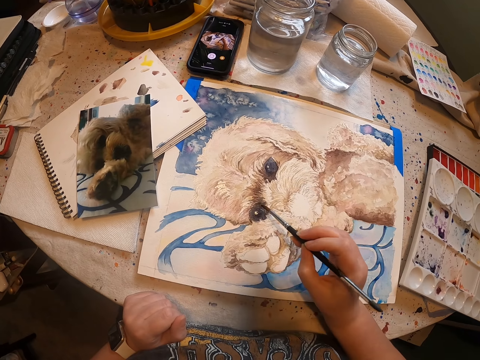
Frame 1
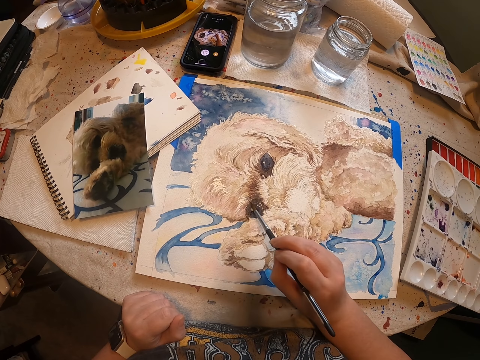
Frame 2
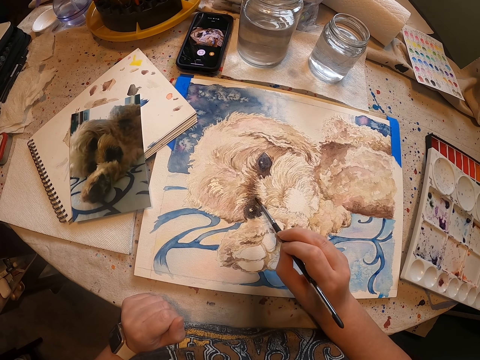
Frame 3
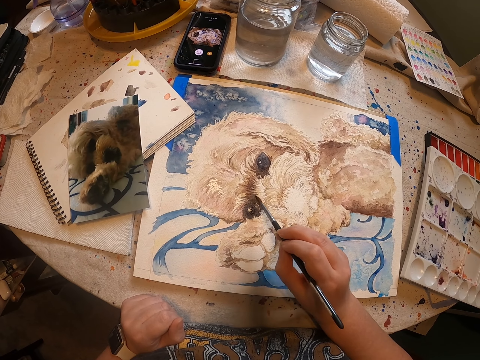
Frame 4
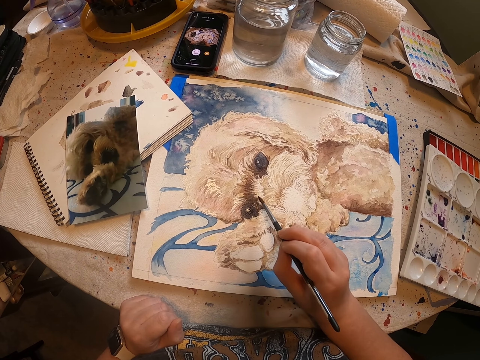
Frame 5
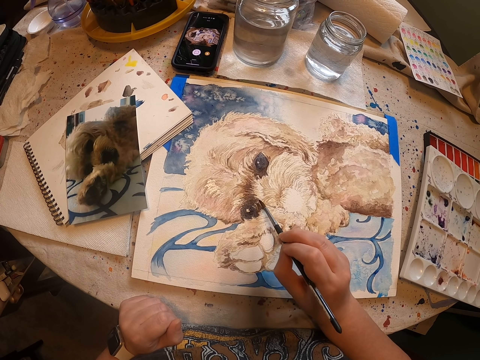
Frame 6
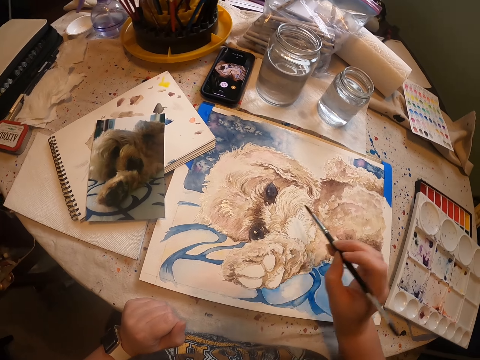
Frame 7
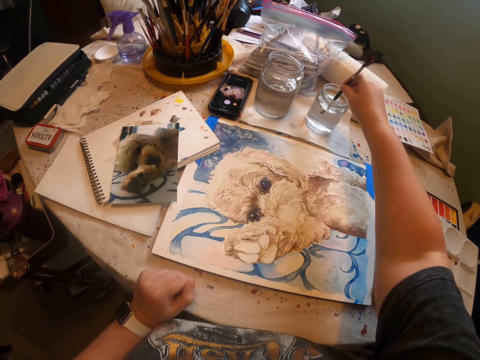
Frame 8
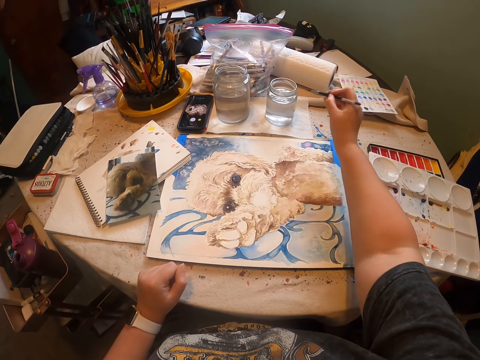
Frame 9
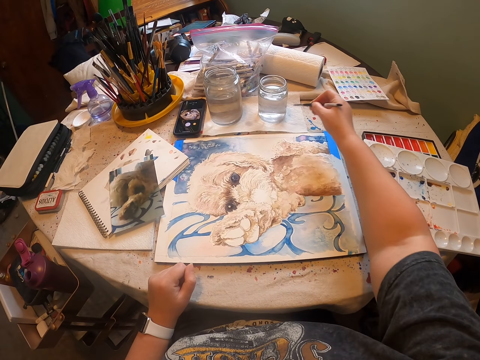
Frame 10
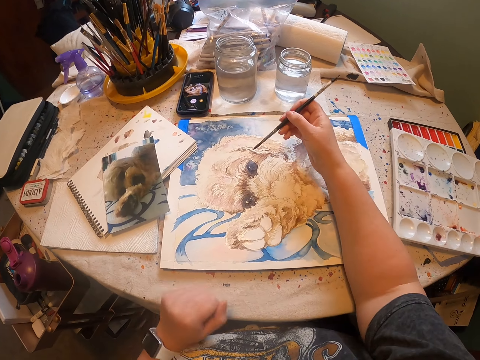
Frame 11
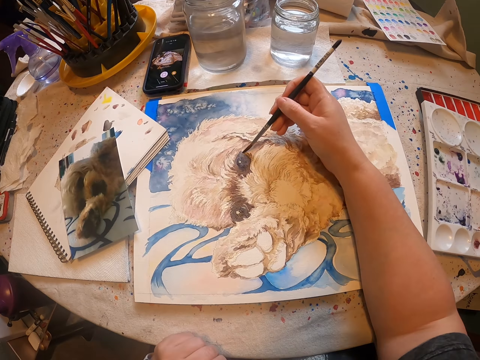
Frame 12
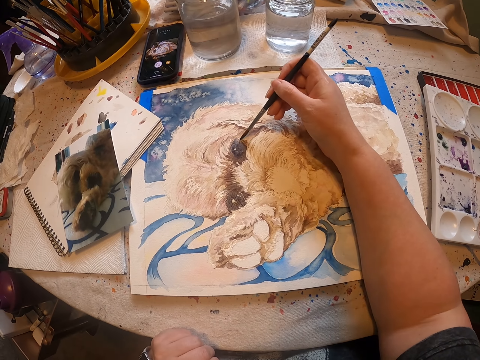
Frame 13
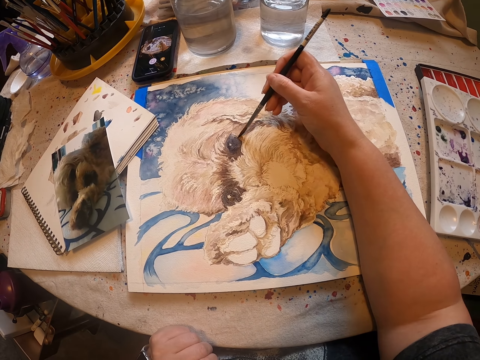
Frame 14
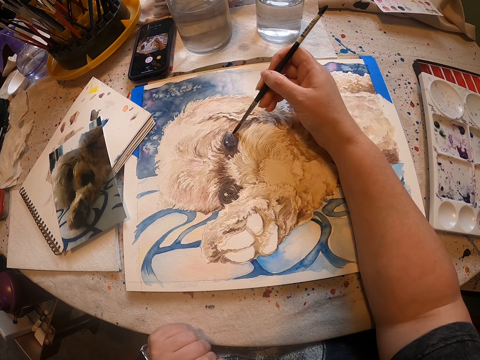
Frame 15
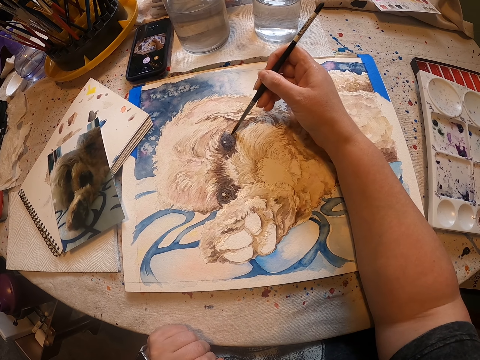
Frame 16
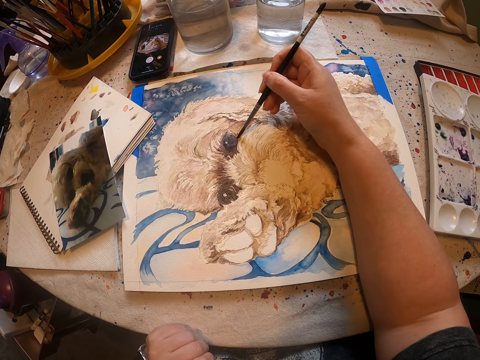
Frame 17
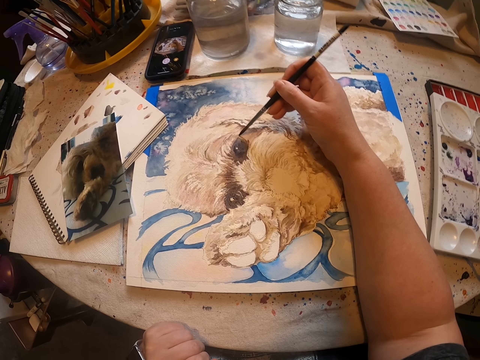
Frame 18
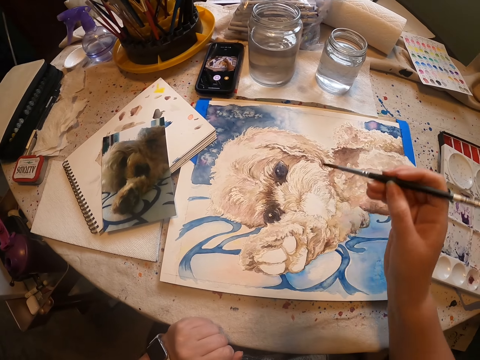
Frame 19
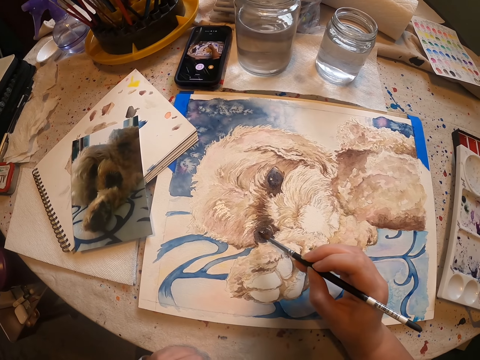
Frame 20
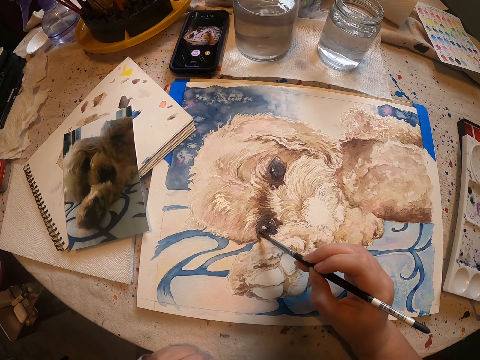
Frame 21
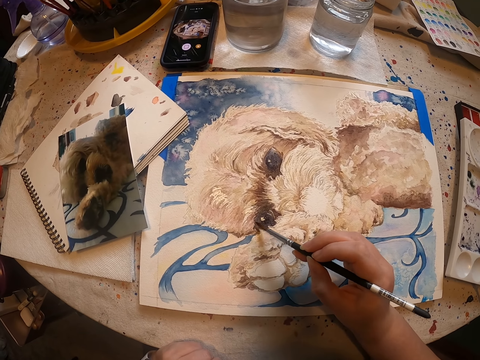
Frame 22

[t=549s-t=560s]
The camera wearer dips the art pen in water. They wipe the art pen on a paper on the table. They paint an artwork with the art pen.

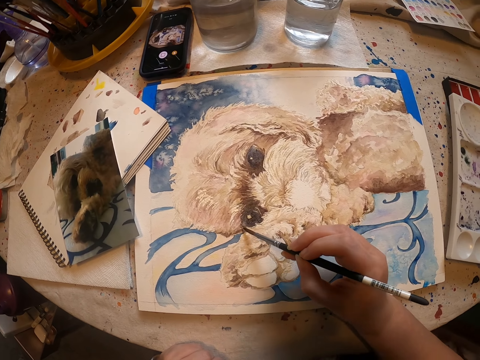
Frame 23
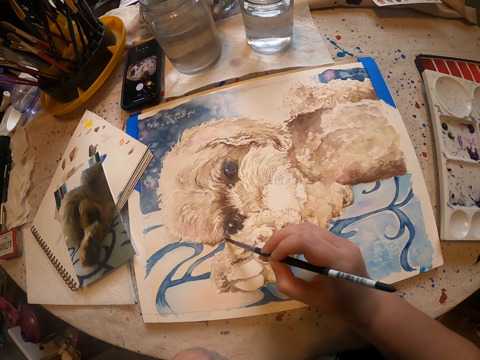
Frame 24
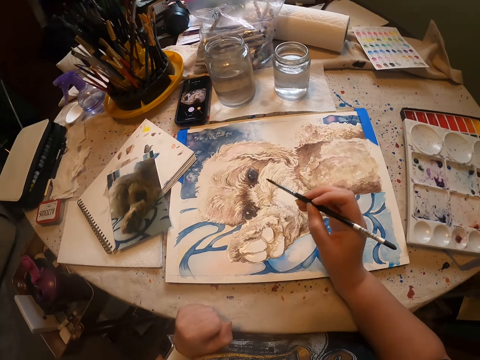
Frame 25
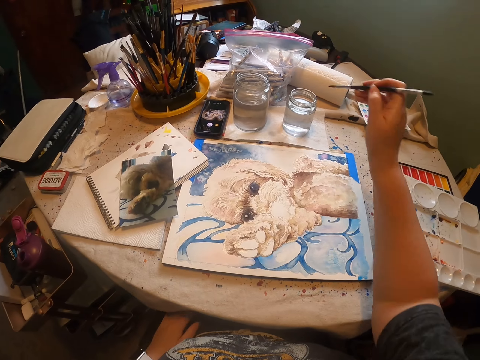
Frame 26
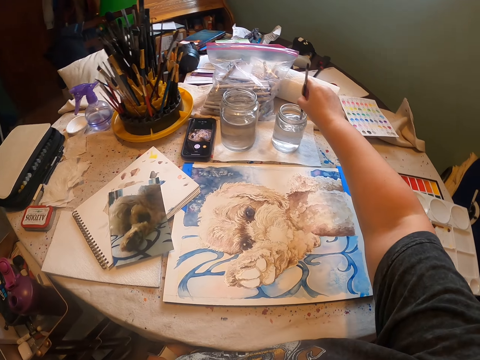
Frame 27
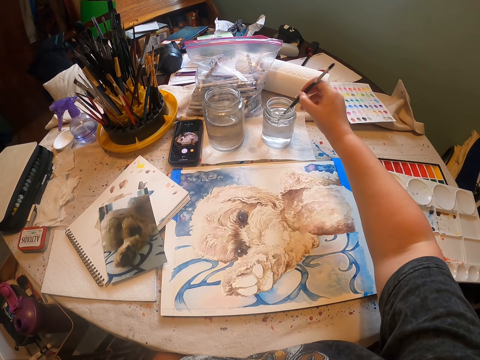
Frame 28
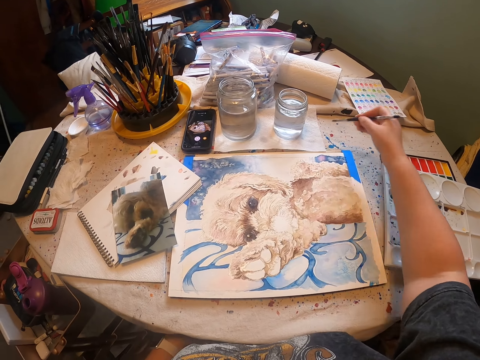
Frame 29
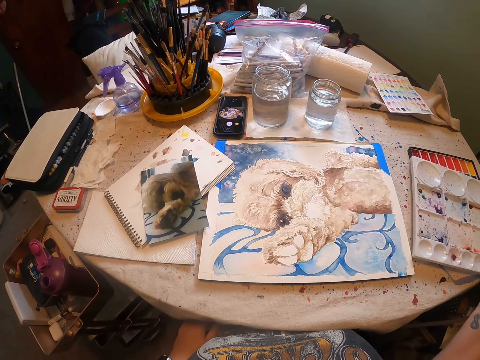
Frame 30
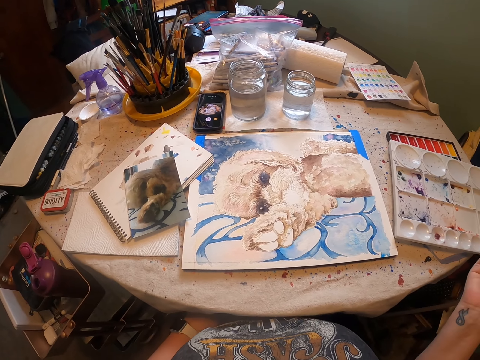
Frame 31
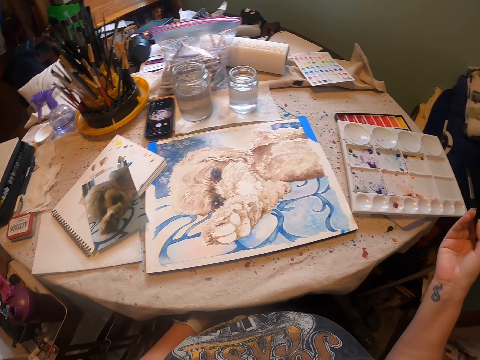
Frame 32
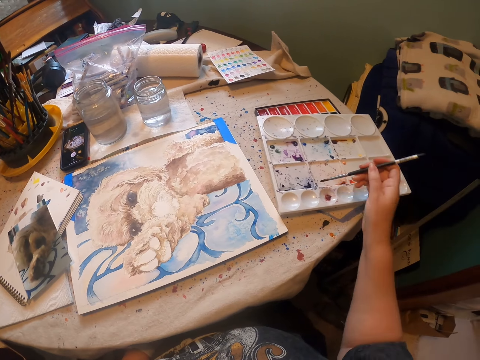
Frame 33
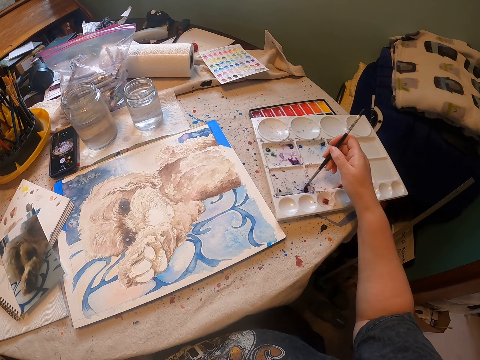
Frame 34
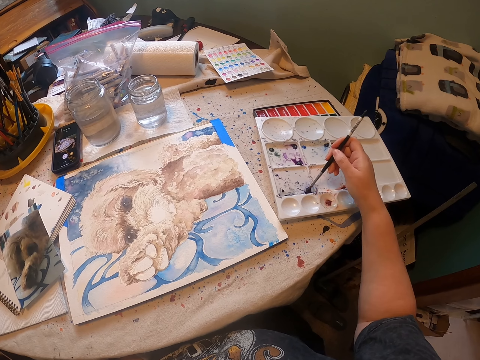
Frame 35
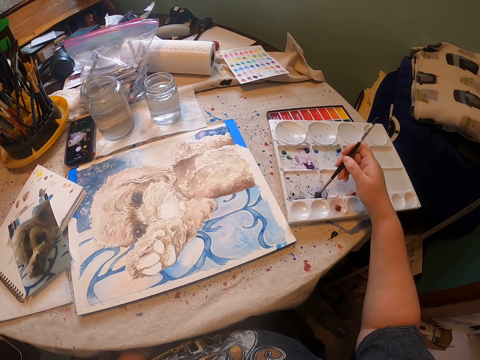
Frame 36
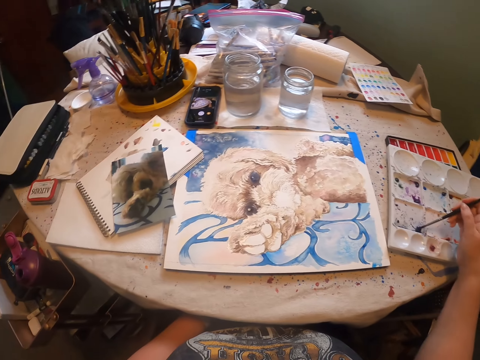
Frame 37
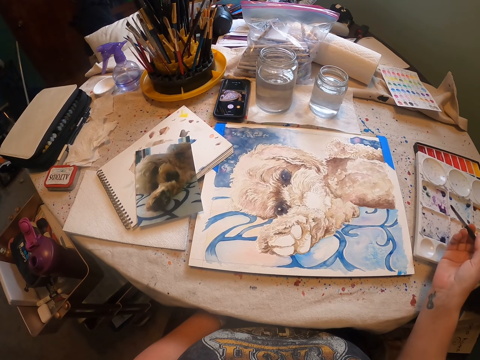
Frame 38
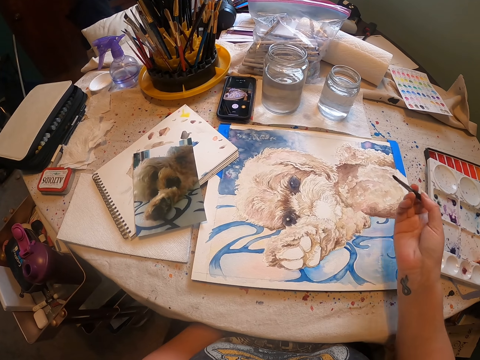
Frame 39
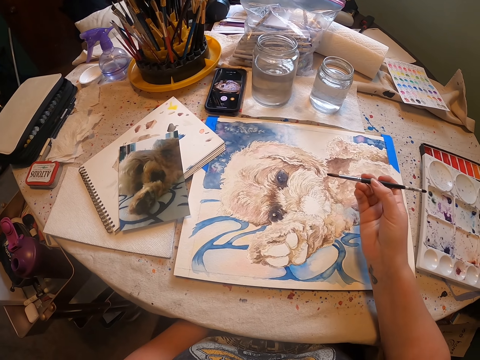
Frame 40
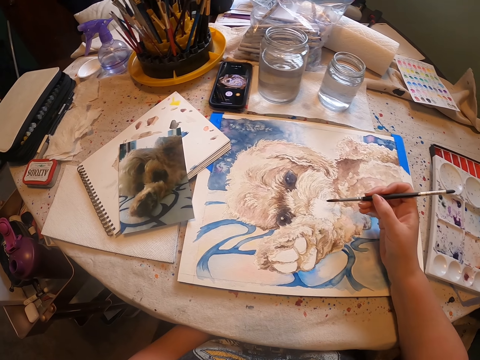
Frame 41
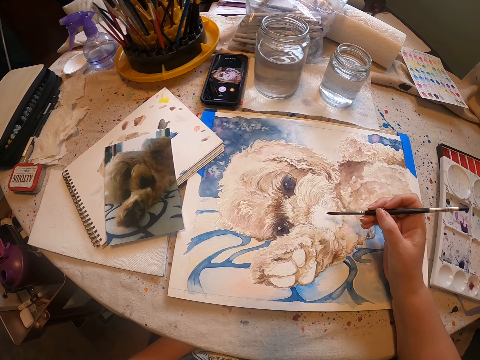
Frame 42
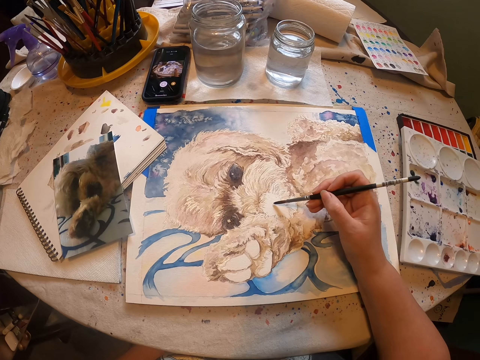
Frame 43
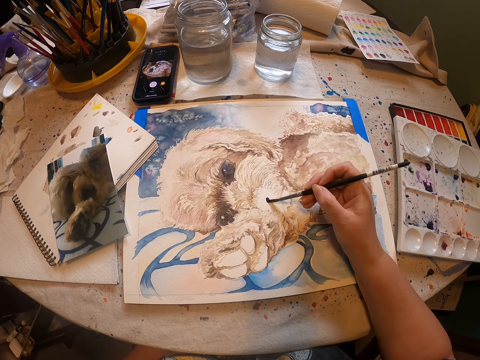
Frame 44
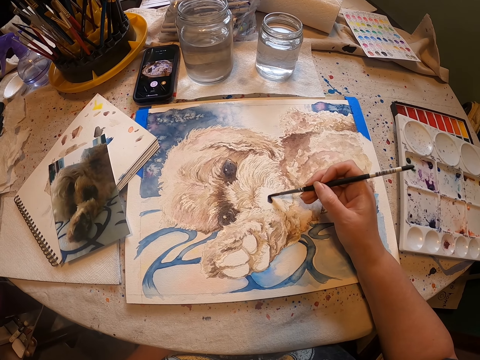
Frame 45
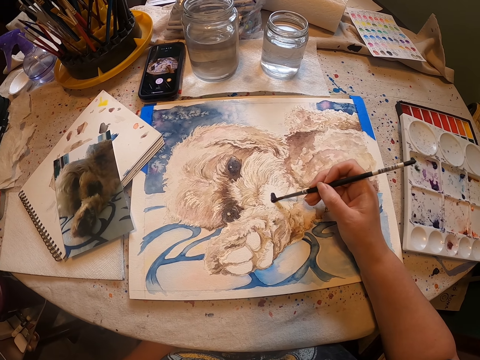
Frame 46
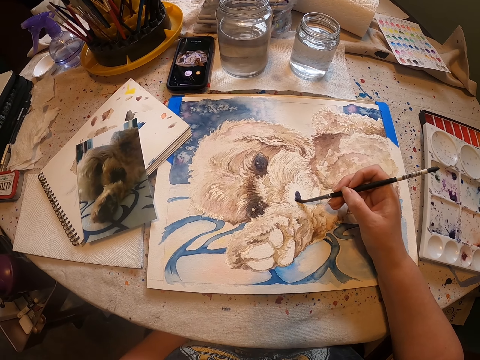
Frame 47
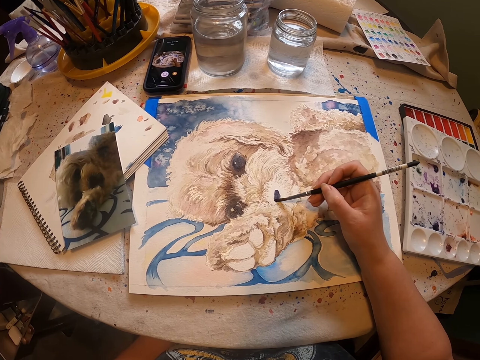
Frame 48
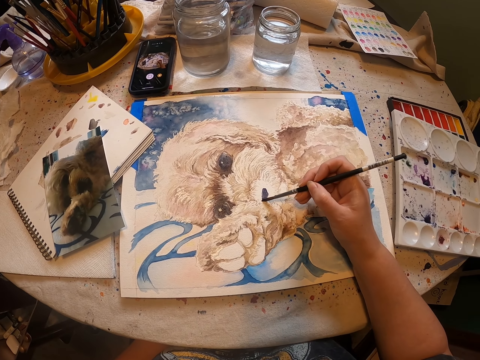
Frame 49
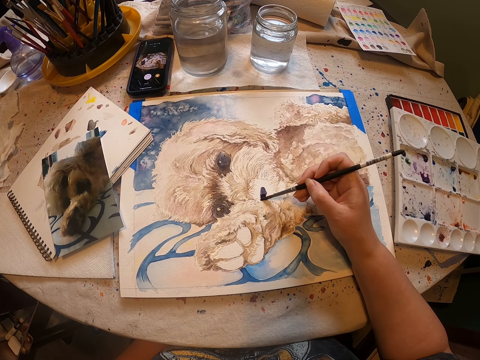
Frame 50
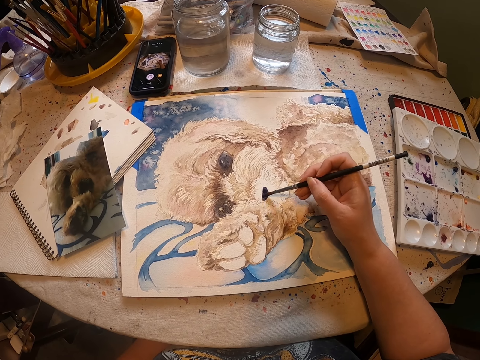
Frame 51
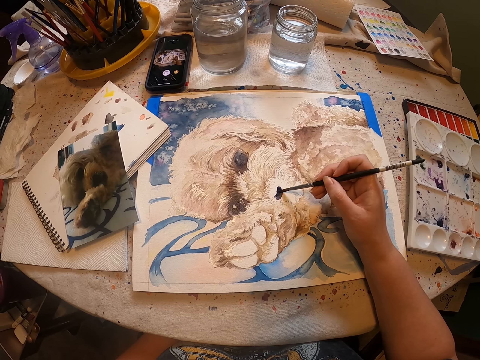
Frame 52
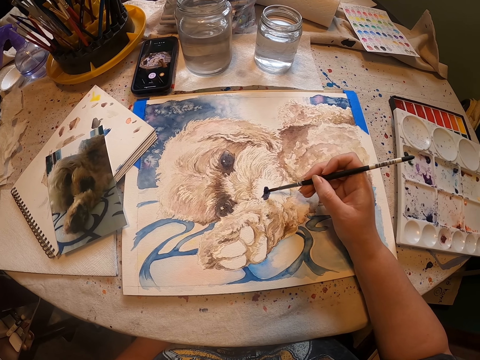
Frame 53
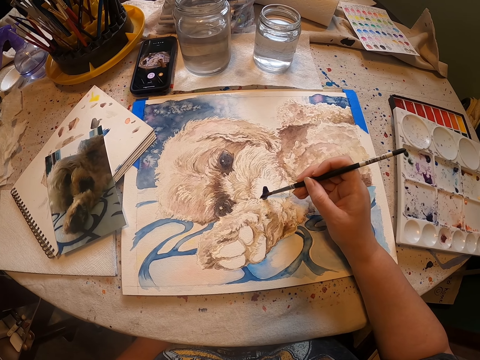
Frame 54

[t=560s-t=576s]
The camera wearer dips the paint brush or drawing brush in liquid in a can. They wipe the drawing brush on a paper. They rub the drawing brush on the paint tray. They scoop paint from the painting palette. They look at the painting. They paint a drawing on a piece of paper with the drawing brush with the right hand.
